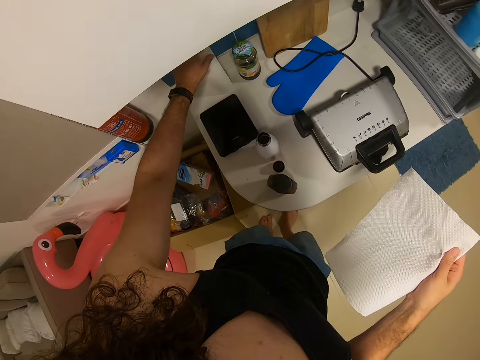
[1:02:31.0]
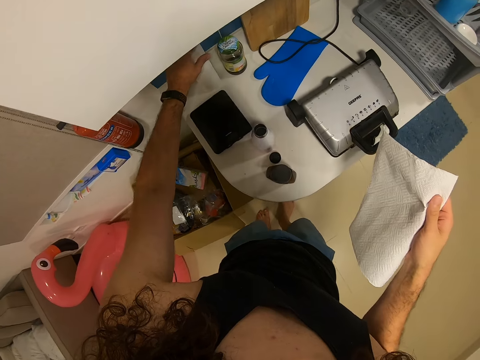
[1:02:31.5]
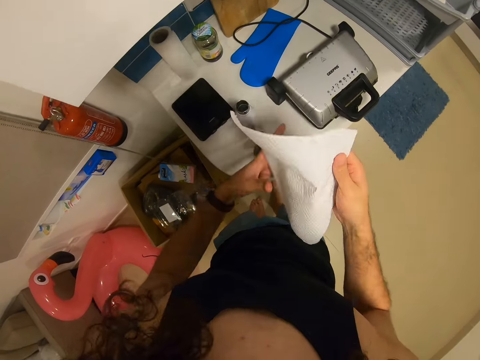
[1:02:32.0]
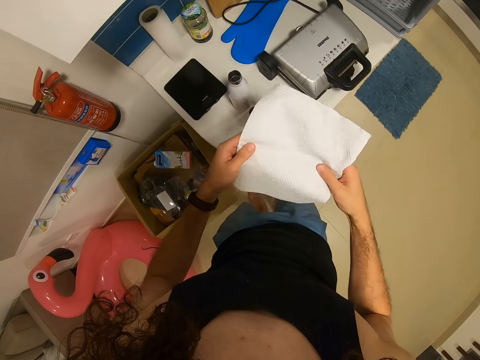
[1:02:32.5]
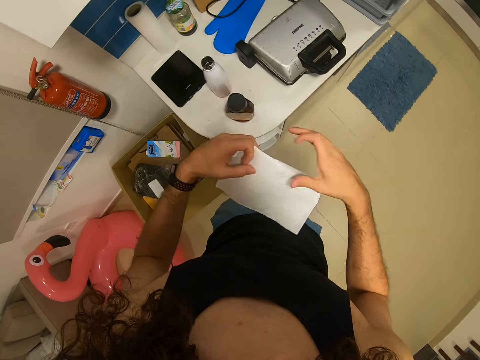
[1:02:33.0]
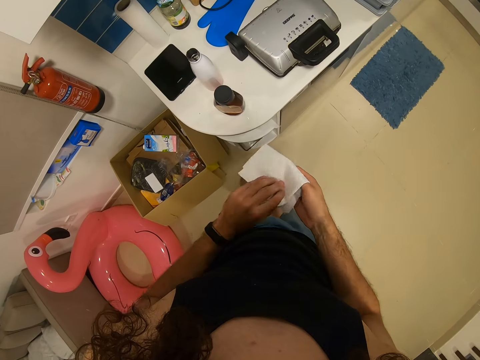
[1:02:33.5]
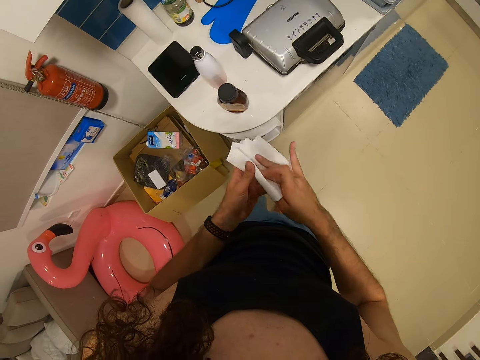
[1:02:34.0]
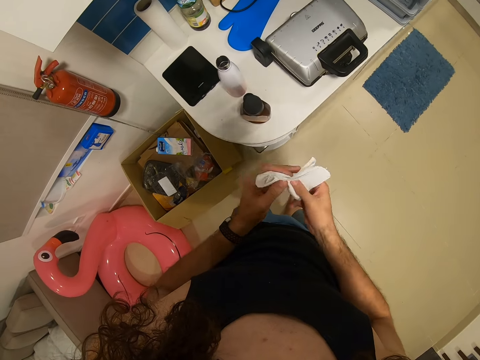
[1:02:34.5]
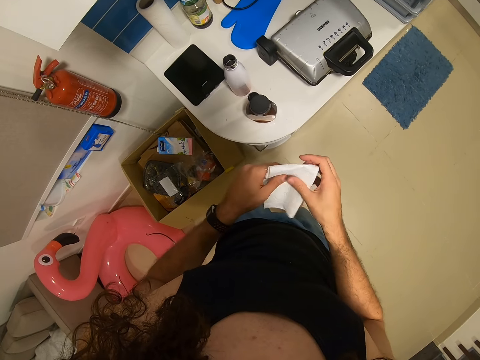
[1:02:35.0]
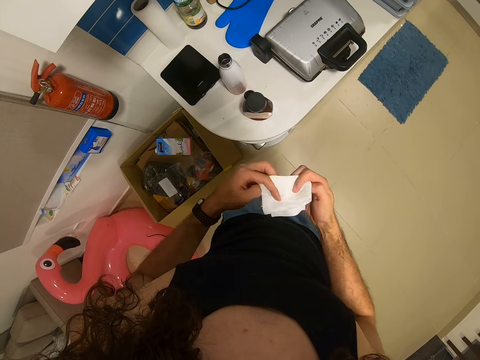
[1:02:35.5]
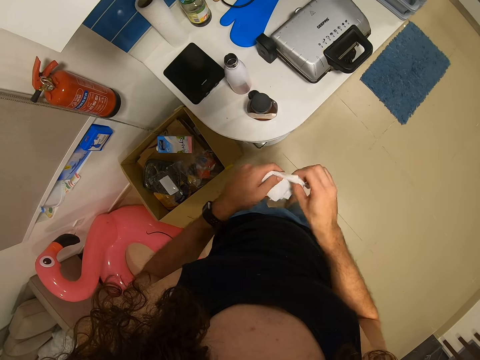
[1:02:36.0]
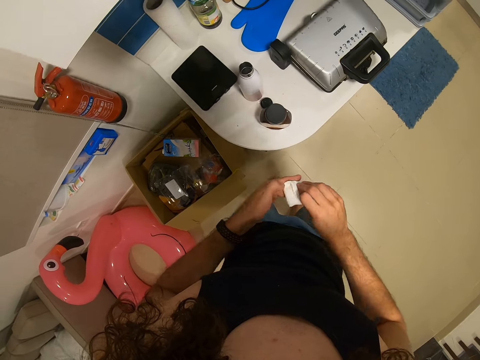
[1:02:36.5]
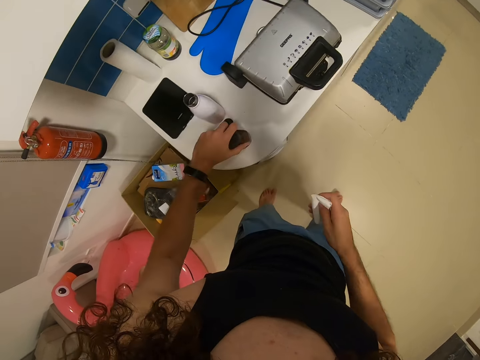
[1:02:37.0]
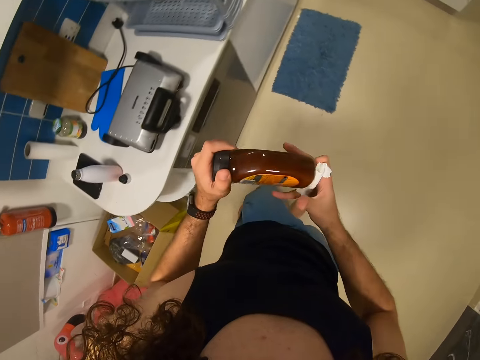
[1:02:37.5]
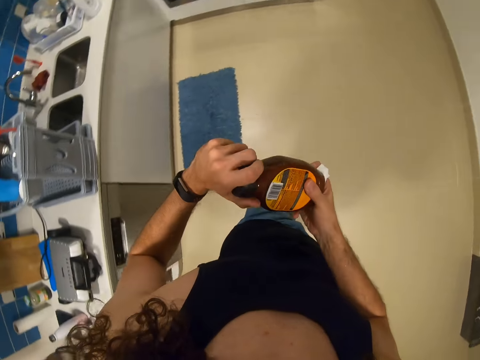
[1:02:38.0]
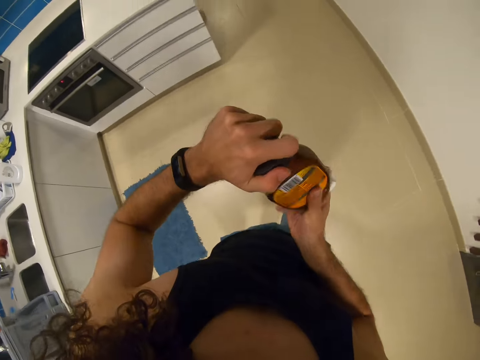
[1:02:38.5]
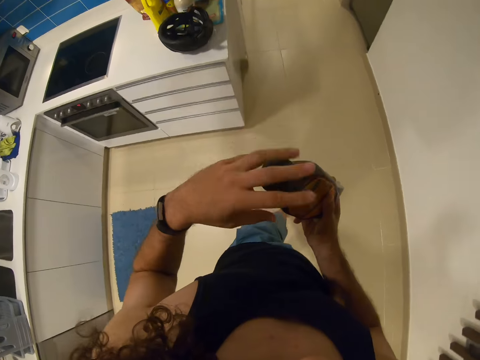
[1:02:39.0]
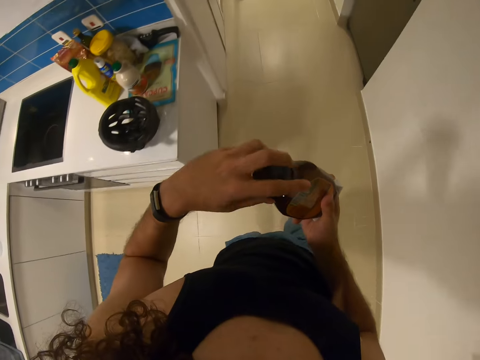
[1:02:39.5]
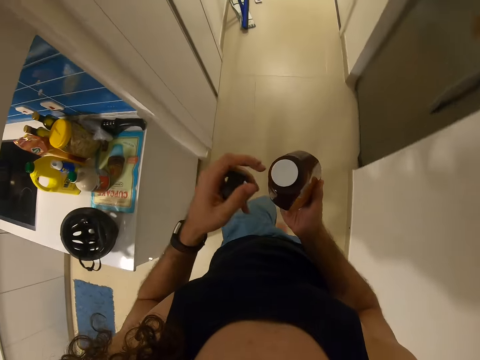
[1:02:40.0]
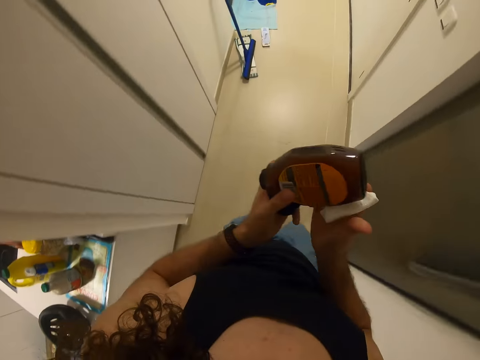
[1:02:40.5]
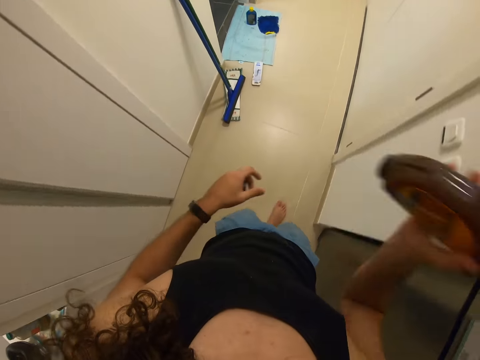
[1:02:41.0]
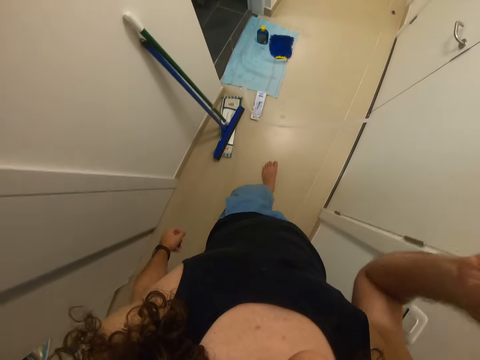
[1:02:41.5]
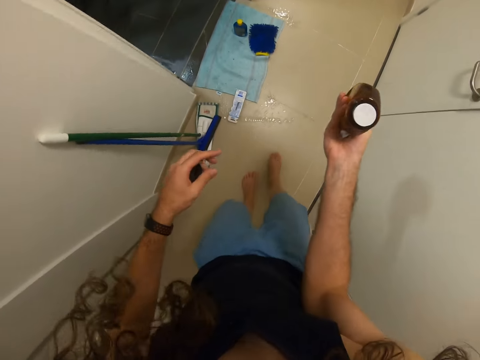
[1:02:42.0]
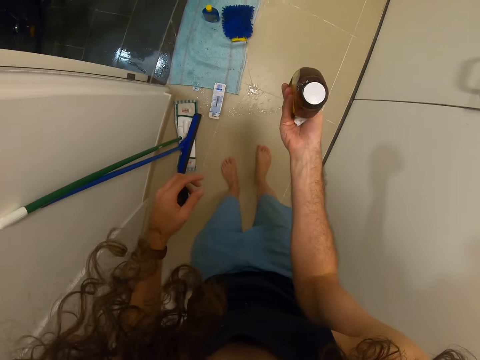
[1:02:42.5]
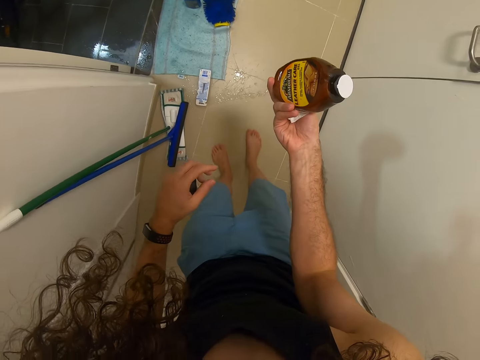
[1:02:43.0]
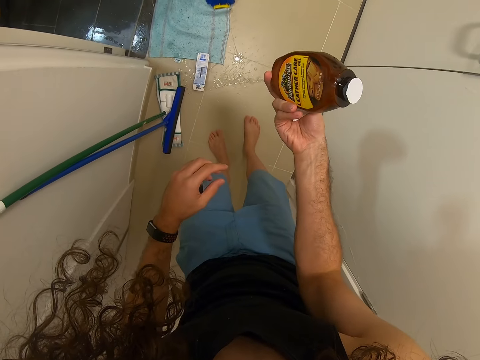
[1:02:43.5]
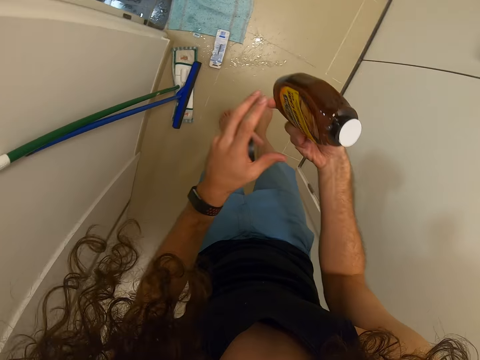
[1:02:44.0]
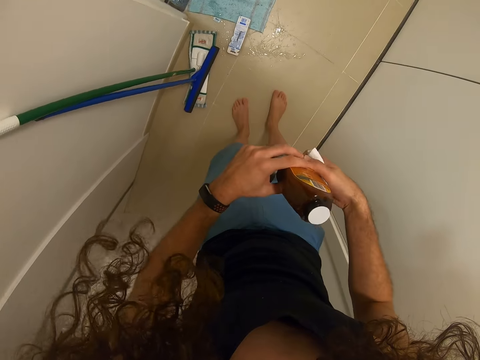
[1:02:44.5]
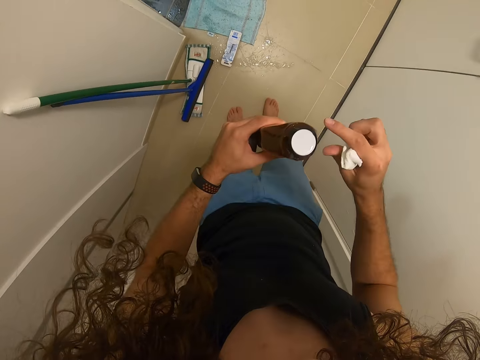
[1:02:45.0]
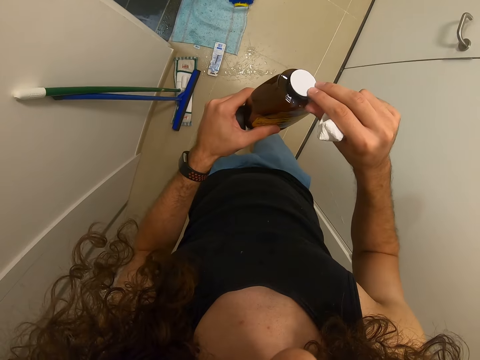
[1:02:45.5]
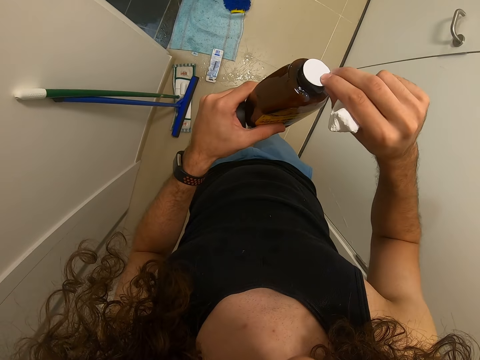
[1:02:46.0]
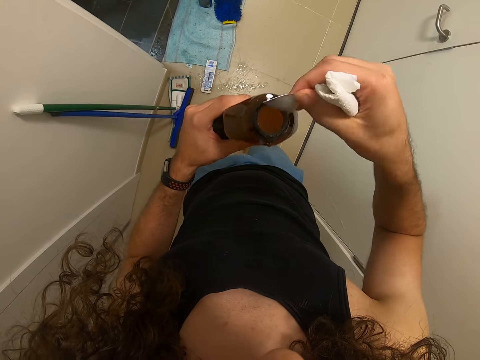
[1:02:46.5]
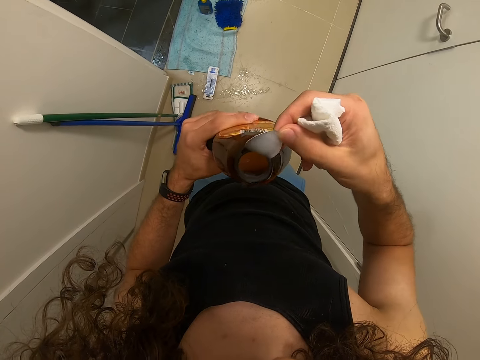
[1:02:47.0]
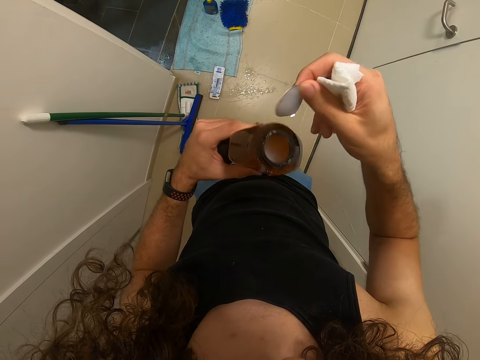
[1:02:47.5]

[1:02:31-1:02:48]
The camera wearer puts the paper roll on the kitchen counter. They fold the paper tissue. They pick a tissue. They open a bottle. They walk around. They shake the bottle of something. They look around. They remove a plastic cap. They open the bottle seal.

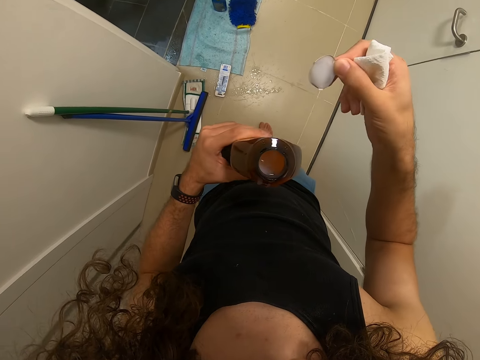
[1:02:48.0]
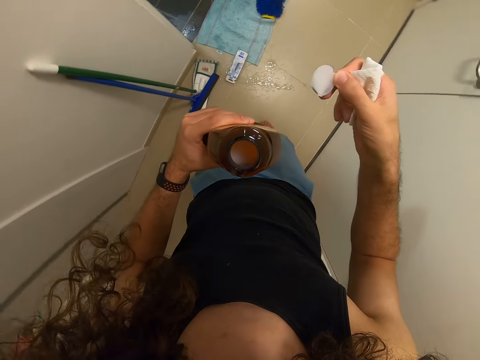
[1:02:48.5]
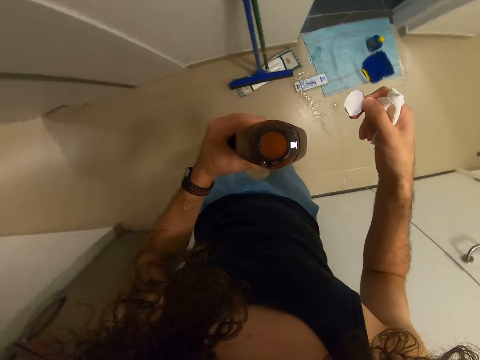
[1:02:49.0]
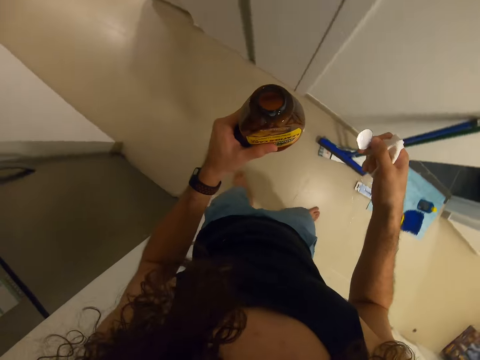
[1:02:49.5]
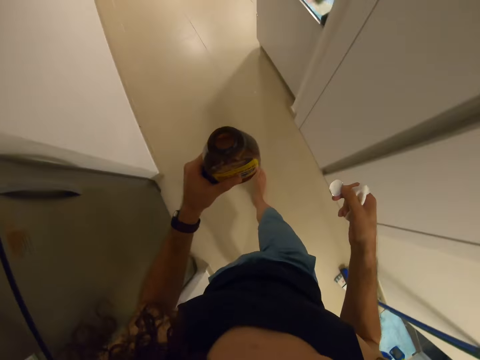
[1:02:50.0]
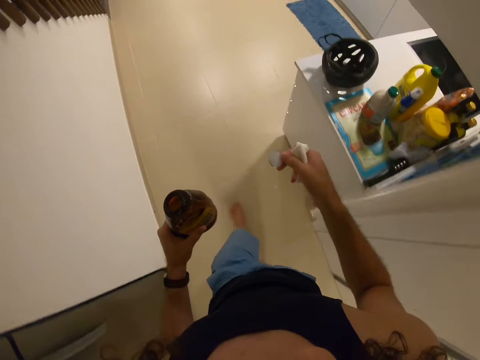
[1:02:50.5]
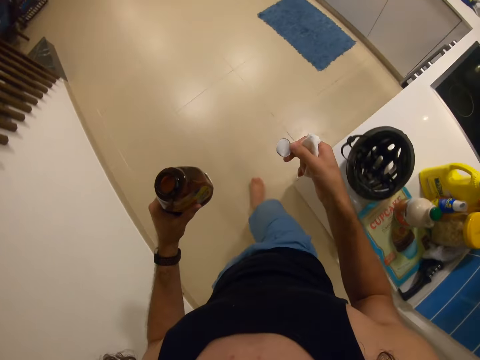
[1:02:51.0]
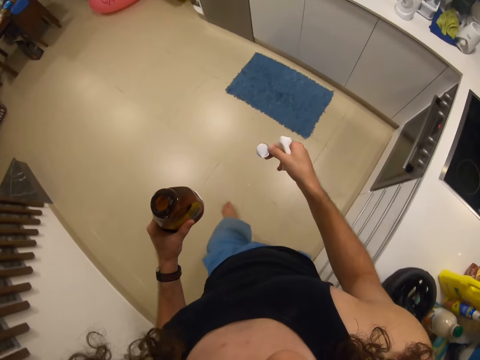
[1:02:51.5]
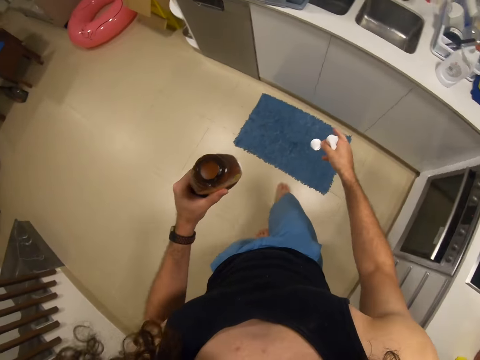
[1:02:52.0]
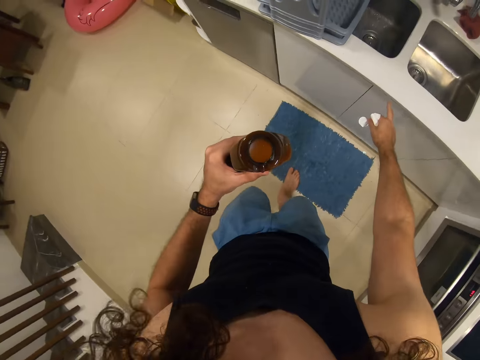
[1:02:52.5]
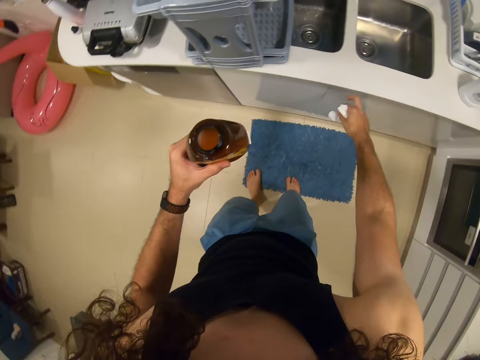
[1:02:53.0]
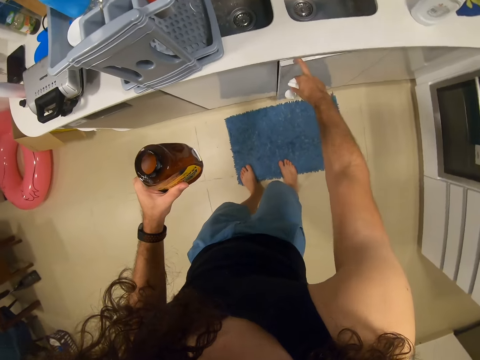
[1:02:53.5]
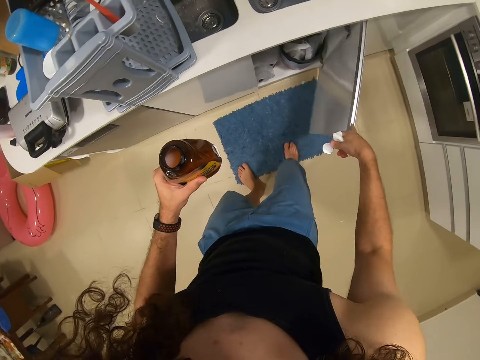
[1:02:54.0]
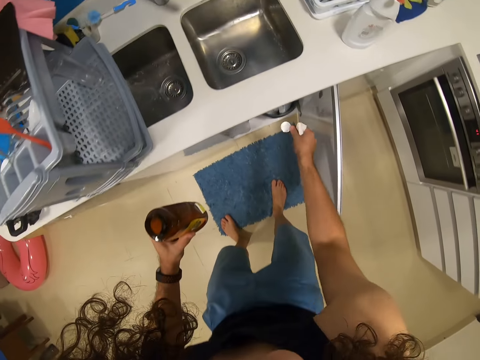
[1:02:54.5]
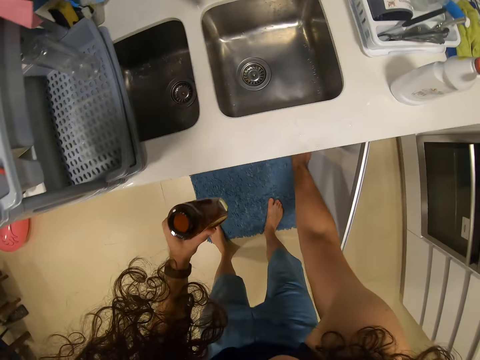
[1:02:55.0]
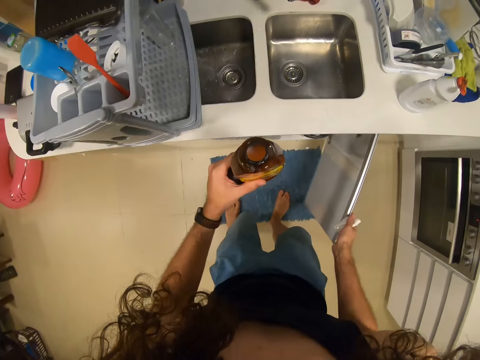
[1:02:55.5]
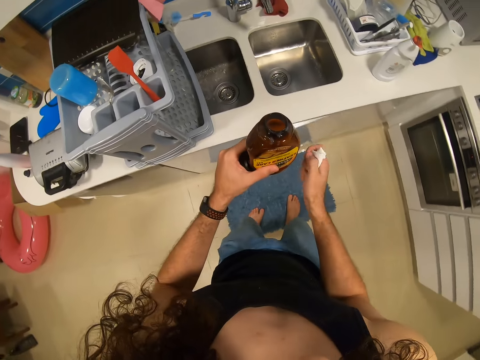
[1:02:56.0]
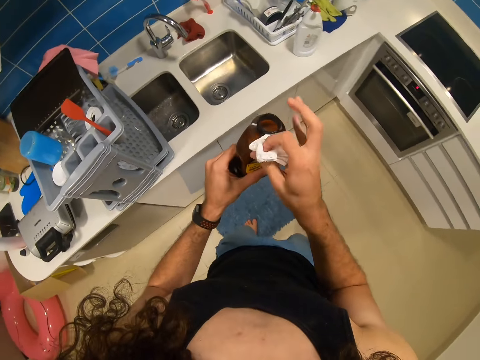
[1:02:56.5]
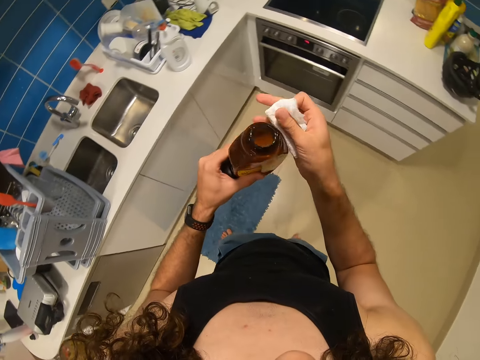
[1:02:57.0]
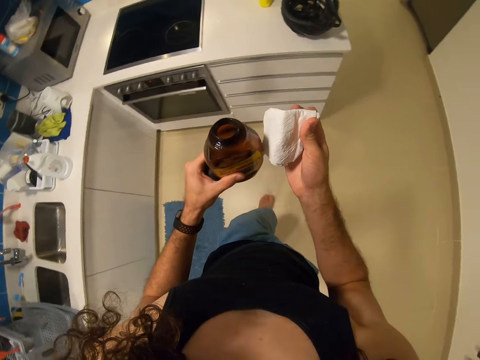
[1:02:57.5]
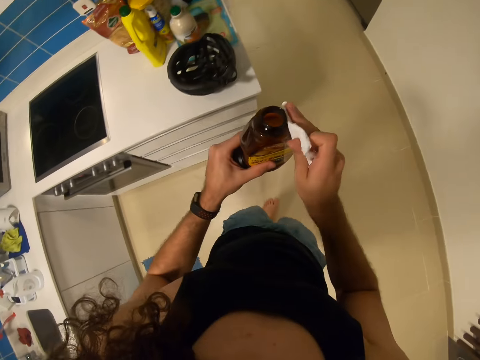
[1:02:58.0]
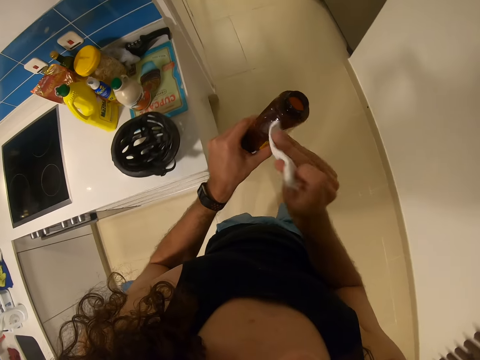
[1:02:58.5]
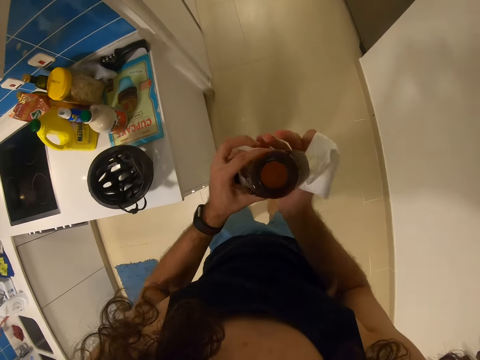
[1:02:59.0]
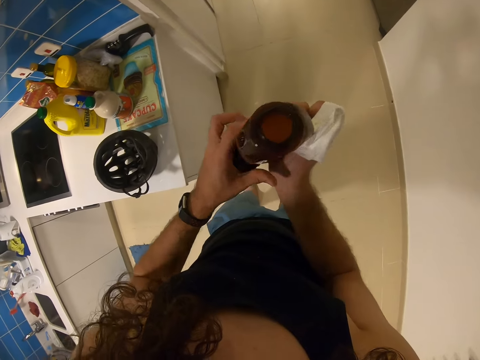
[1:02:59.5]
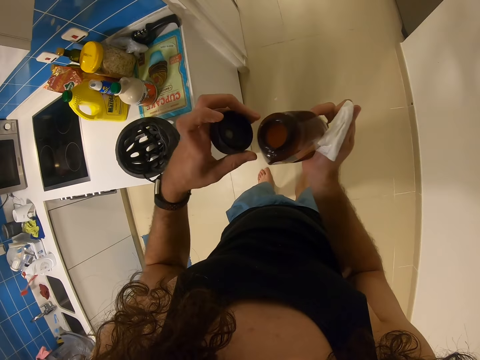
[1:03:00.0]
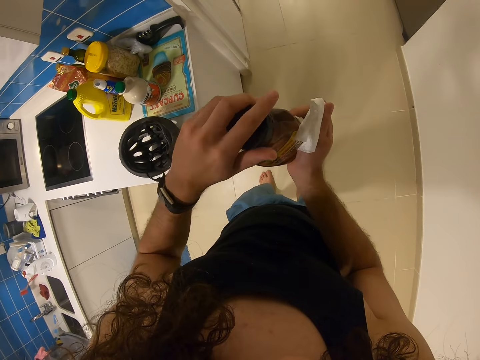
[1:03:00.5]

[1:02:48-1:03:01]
The camera wearer stares at something. They walk around. They open the kitchen cupboard. They put the bottle seal in the dustbin. They close the kitchen cupboard. They wipe the bottle neck. They close the bottle.
